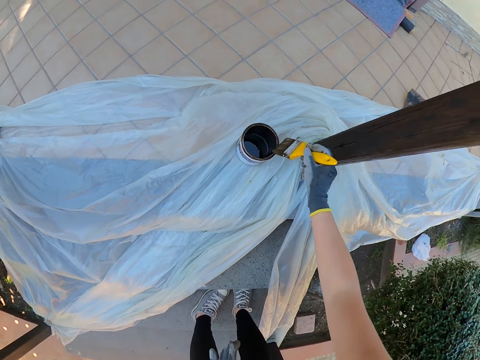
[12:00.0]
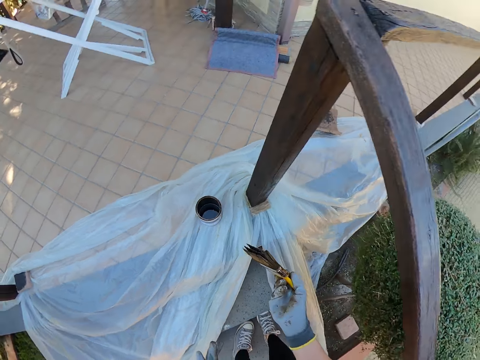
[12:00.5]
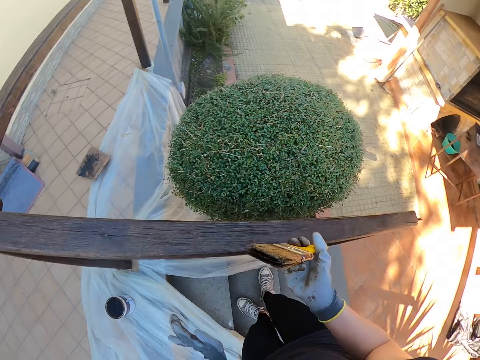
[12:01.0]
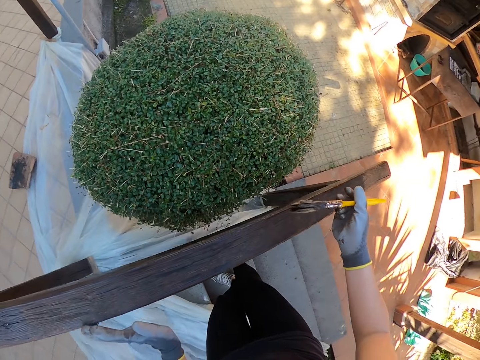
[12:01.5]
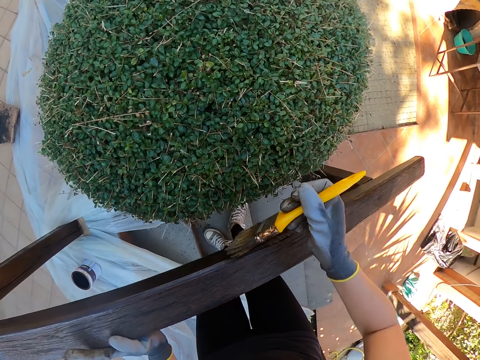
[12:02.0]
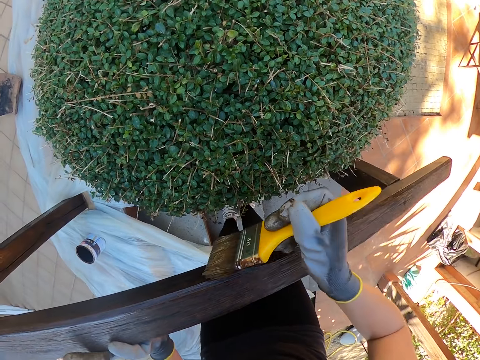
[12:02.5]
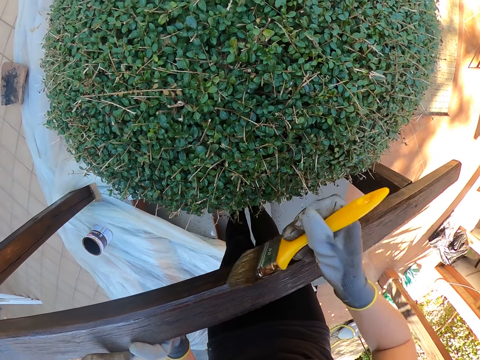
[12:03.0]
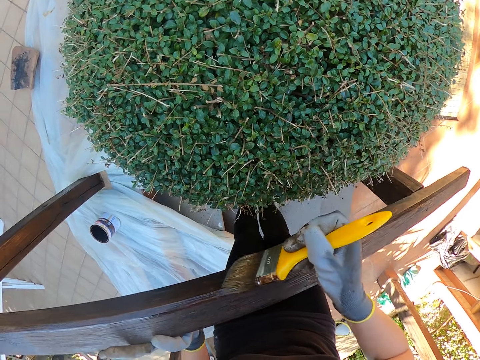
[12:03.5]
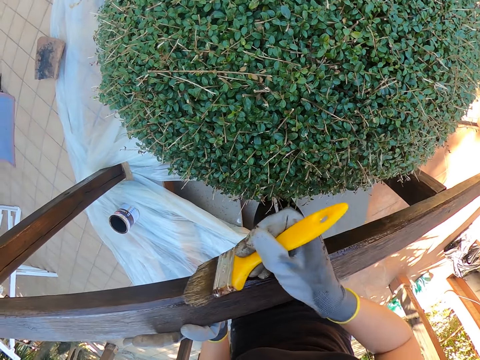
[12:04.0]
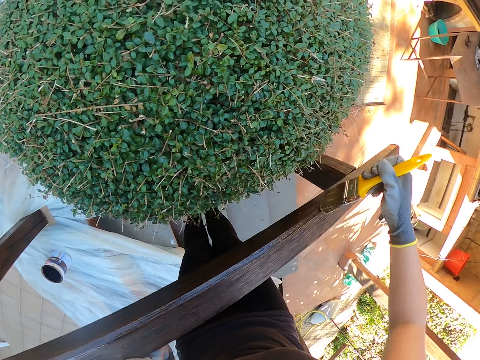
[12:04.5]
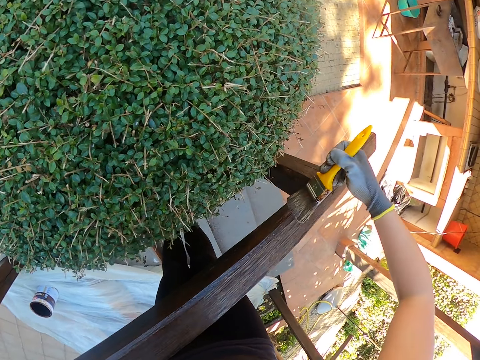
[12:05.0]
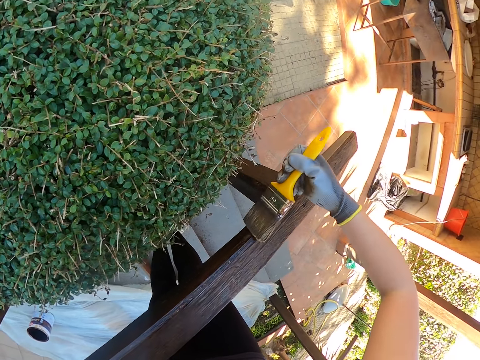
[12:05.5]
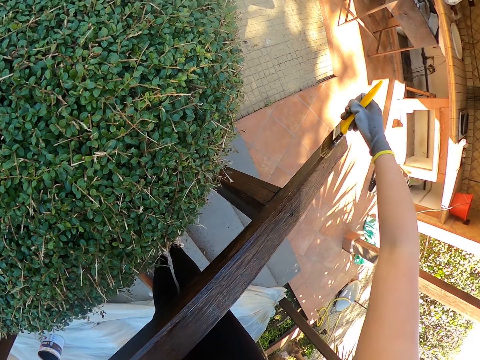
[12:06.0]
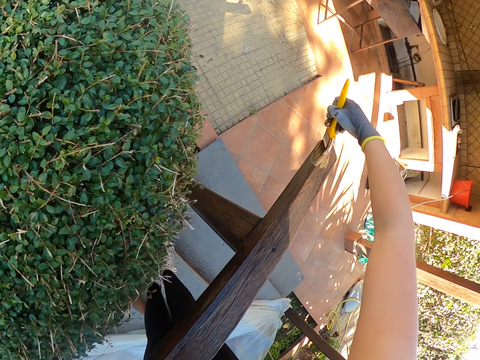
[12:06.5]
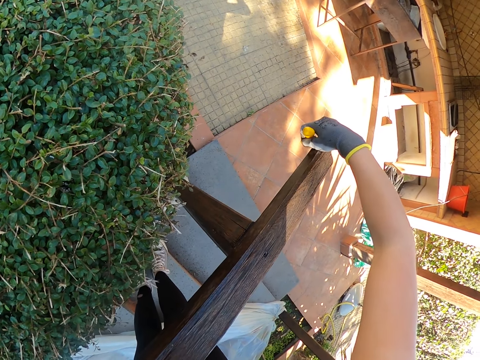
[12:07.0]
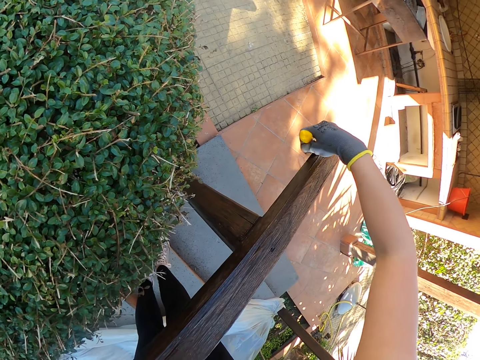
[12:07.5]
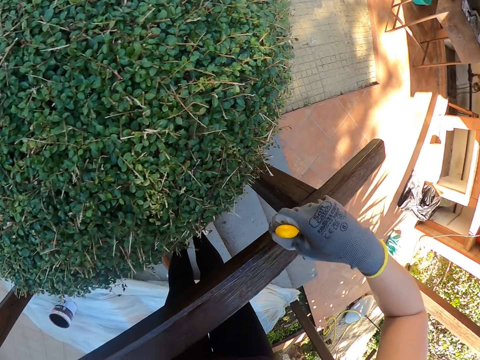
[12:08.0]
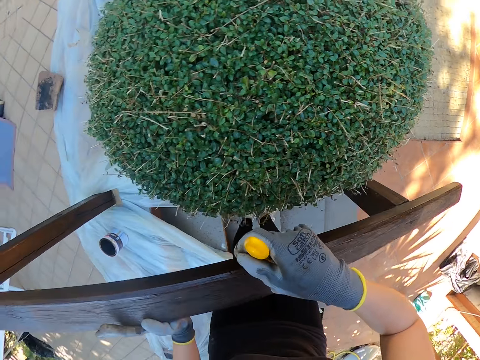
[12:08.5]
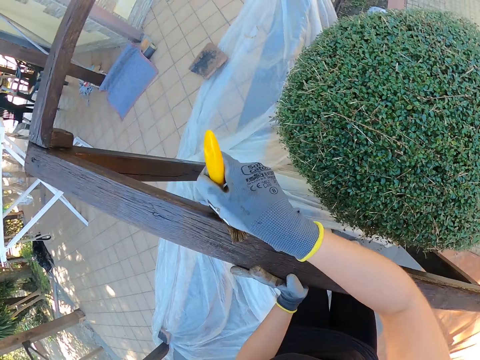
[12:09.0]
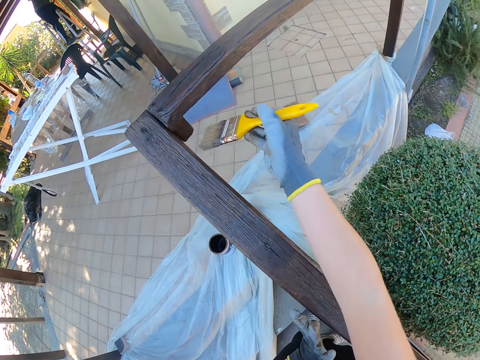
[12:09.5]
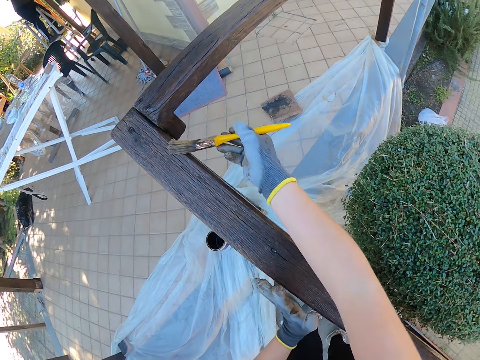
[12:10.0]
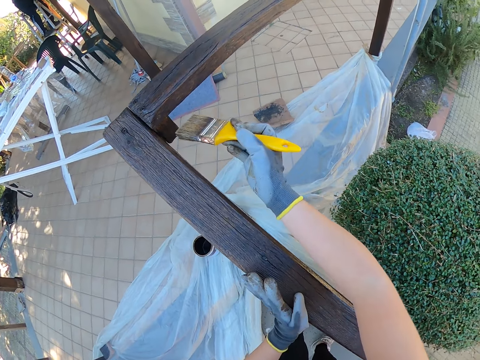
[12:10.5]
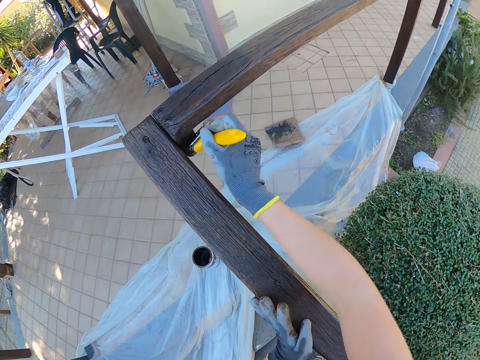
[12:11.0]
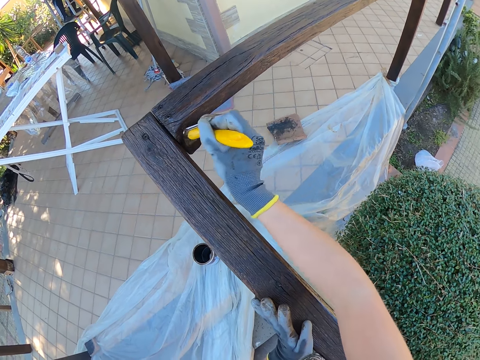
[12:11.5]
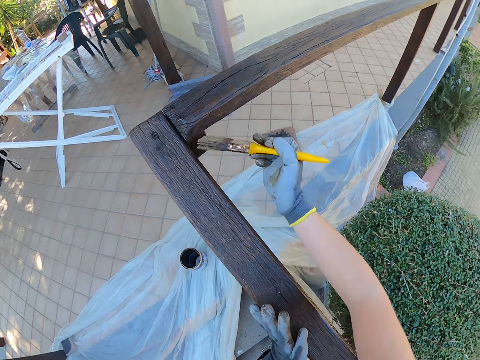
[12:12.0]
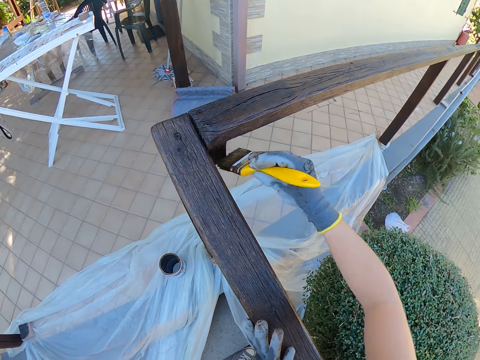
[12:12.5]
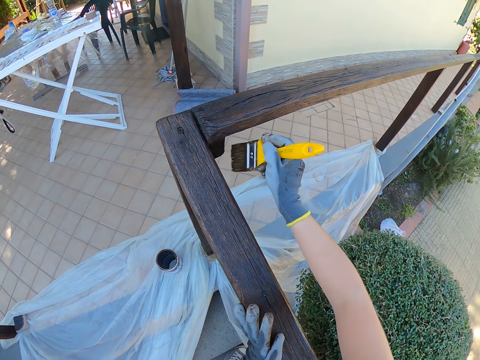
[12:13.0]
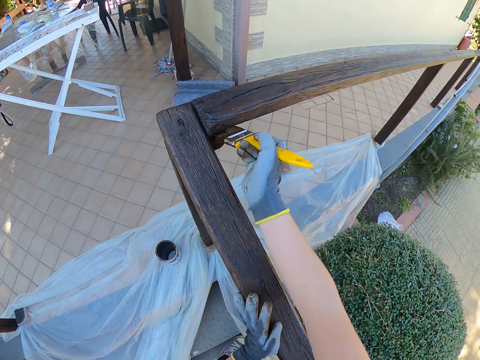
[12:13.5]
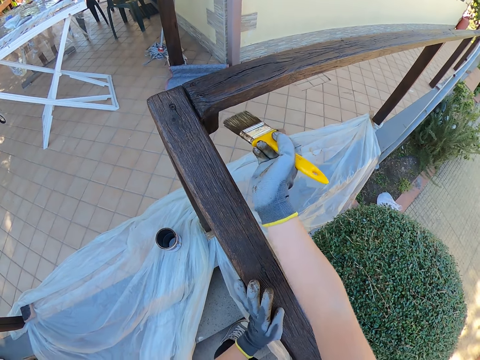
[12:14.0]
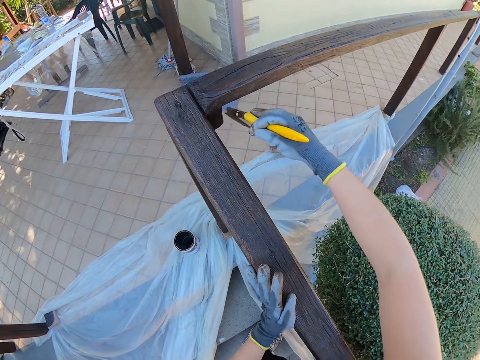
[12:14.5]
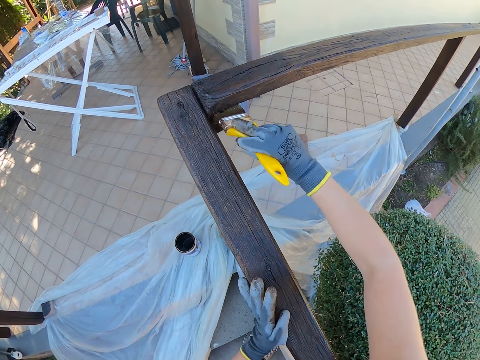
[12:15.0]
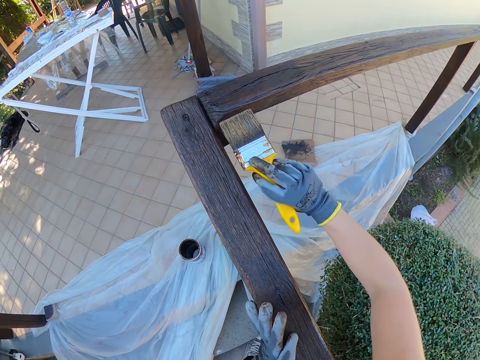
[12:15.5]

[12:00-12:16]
The camera wearer drains the paint on the brush by the side of the paint can. They stand up and turn around. They paint the exterior wooden hand rail. They paint the wooden guard rail.

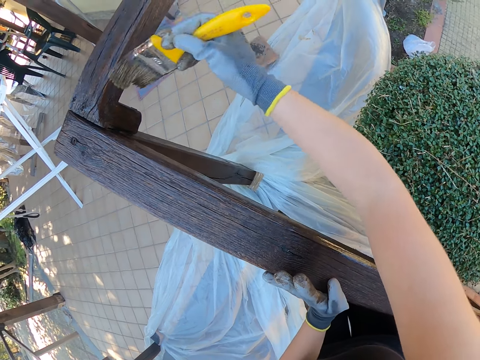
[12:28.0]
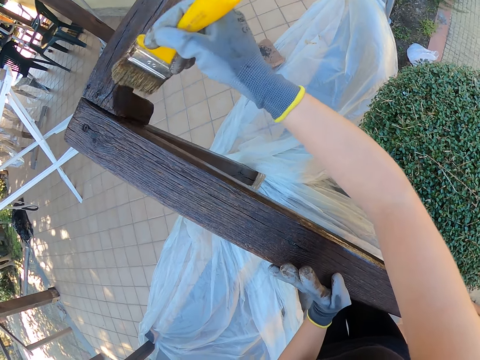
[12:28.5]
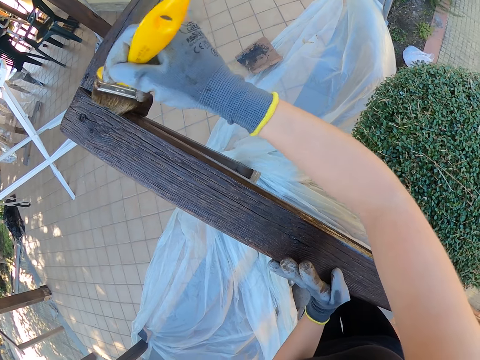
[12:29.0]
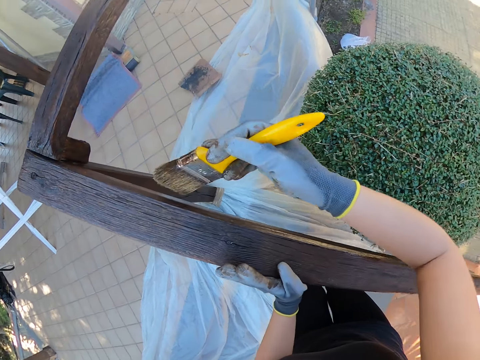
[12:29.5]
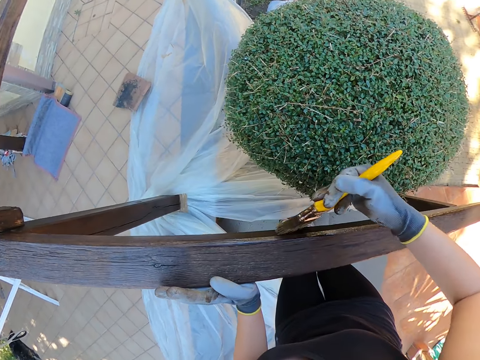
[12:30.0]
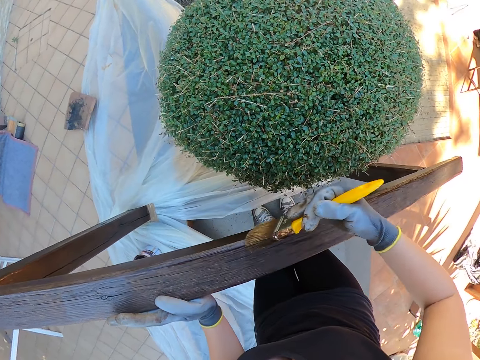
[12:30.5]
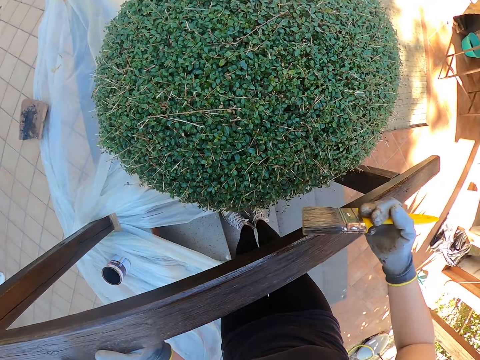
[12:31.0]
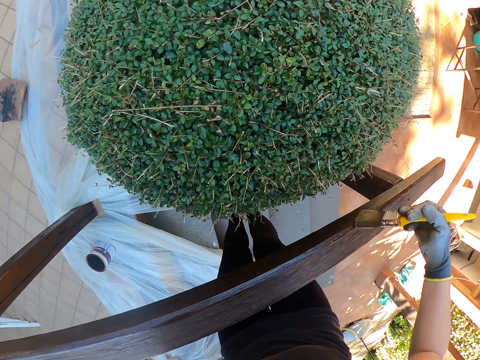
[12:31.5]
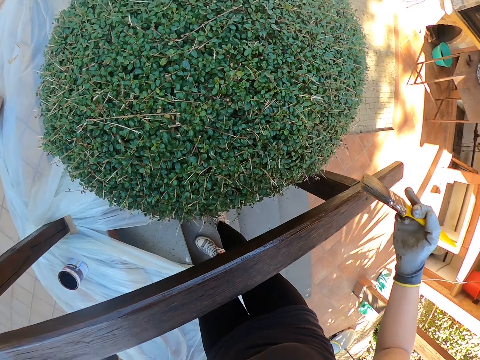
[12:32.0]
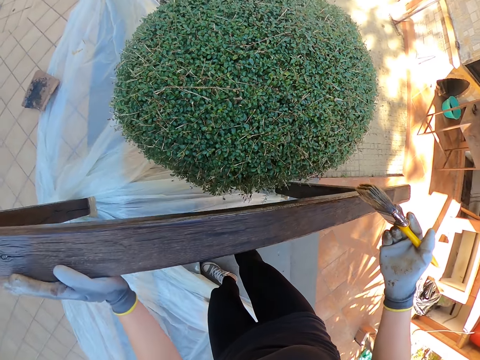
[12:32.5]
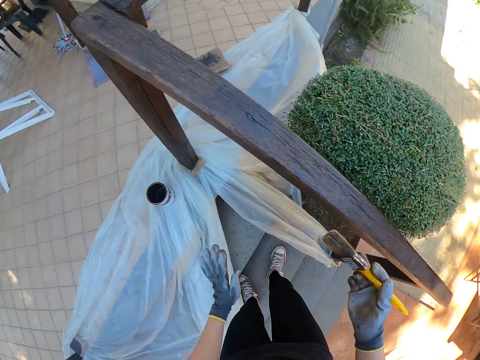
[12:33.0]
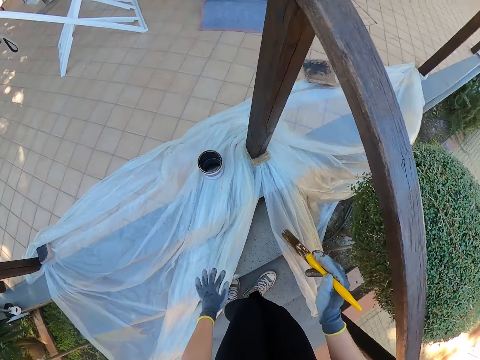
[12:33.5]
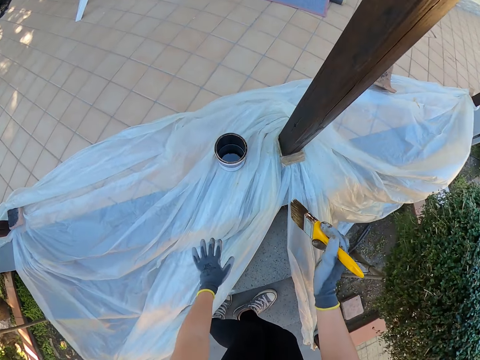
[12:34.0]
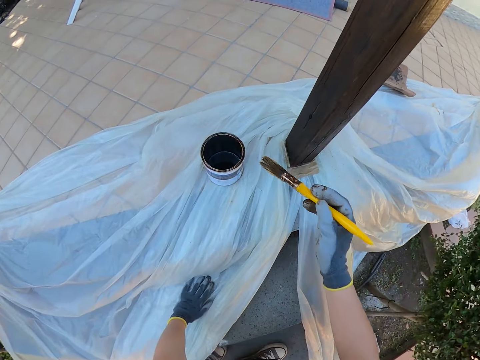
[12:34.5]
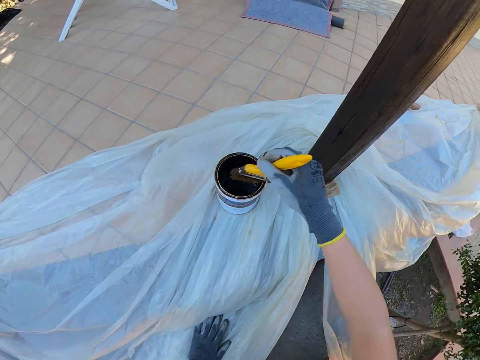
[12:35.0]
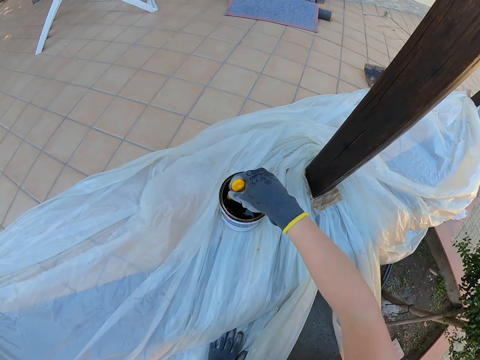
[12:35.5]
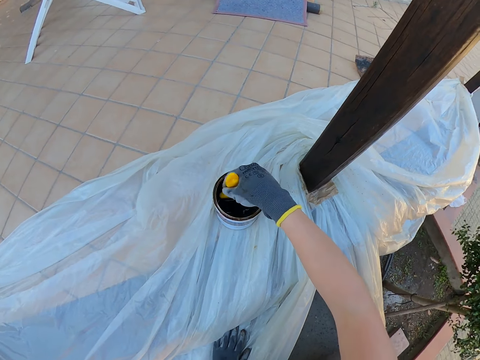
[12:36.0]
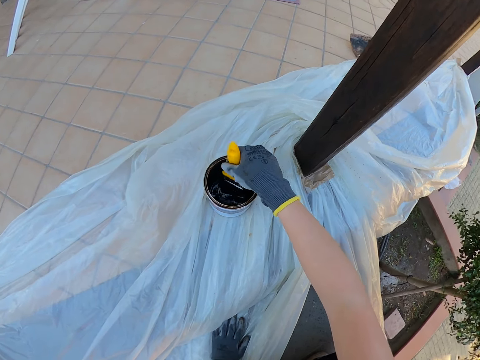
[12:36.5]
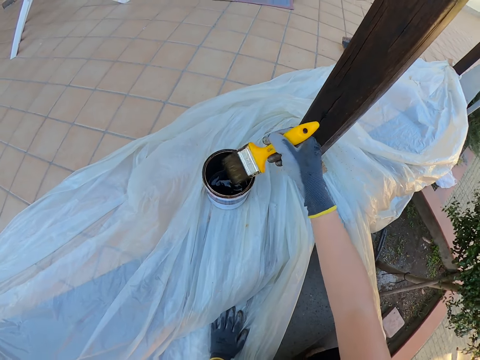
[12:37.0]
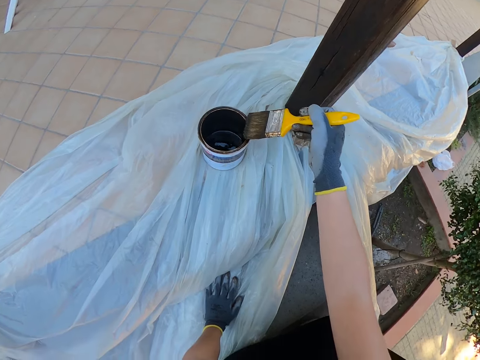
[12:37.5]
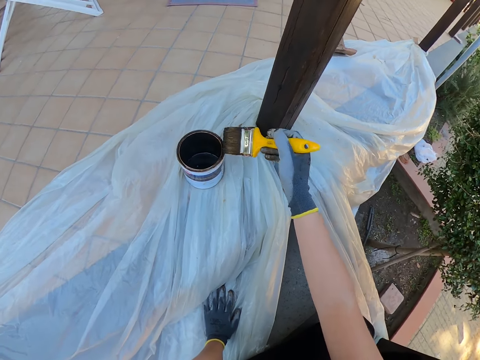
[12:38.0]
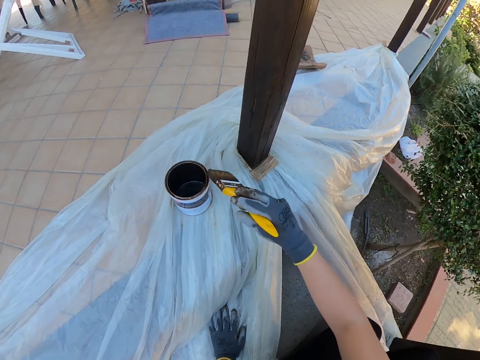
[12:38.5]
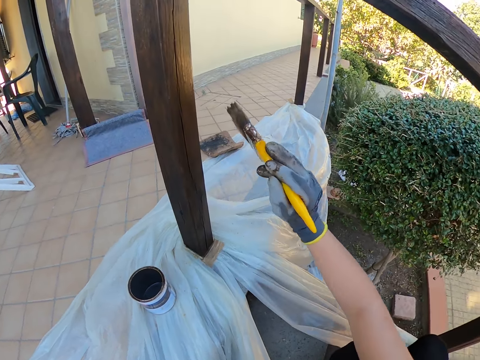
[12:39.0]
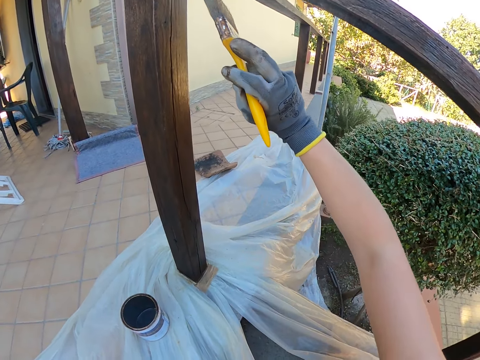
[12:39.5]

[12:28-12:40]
The camera wearer stops painting. They paint the exterior wooden hand rail. They stop painting. They turn around. They squat. They dip the paint brush in the can of paint. They drain the paint on the brush by the side of the paint can. They sit on the staircase.
